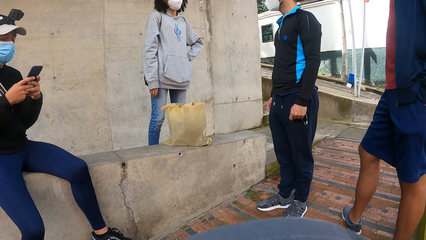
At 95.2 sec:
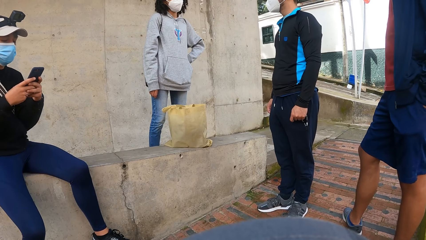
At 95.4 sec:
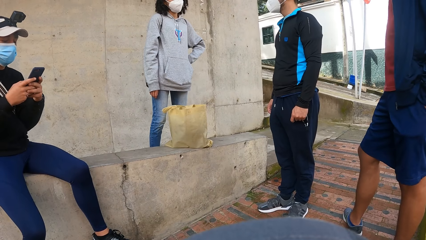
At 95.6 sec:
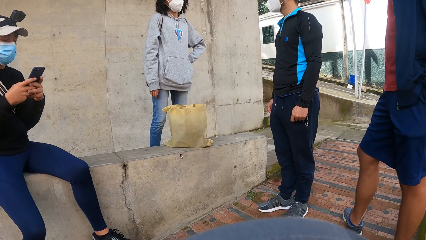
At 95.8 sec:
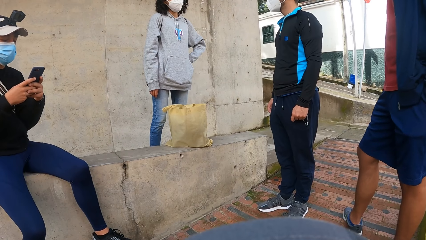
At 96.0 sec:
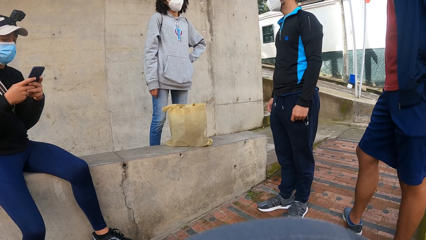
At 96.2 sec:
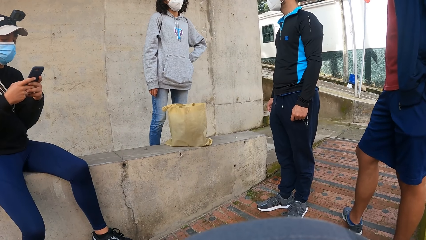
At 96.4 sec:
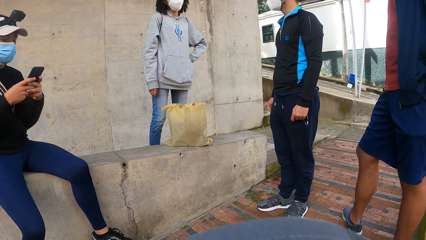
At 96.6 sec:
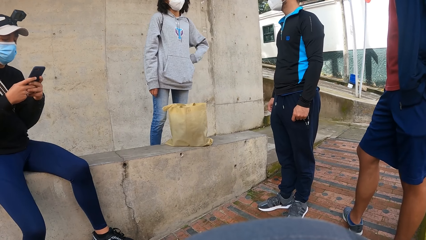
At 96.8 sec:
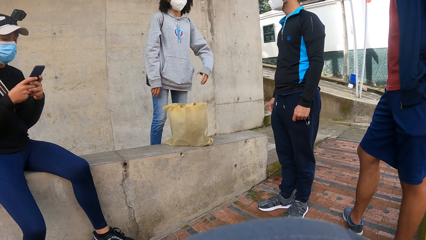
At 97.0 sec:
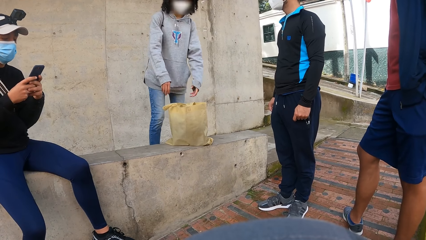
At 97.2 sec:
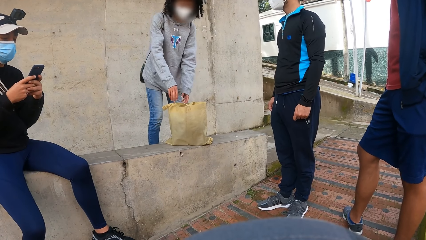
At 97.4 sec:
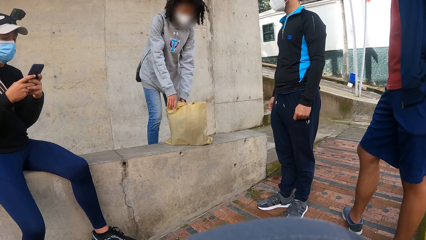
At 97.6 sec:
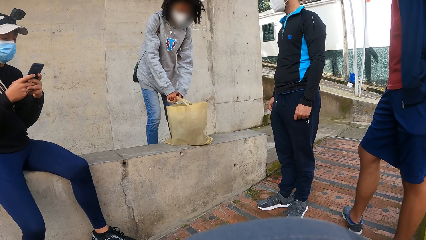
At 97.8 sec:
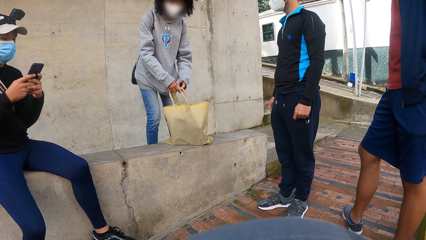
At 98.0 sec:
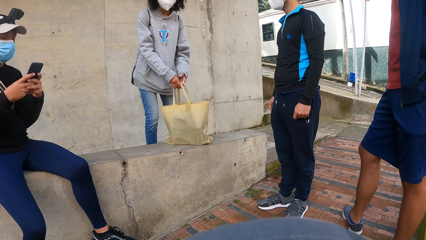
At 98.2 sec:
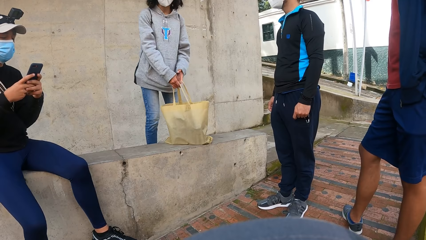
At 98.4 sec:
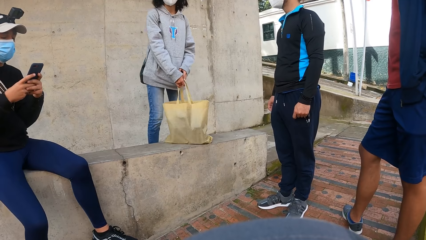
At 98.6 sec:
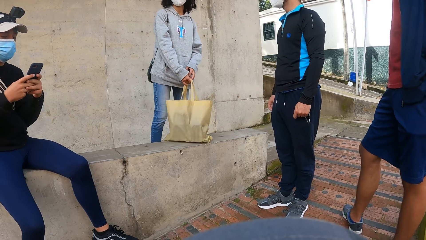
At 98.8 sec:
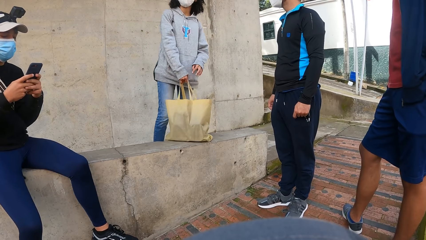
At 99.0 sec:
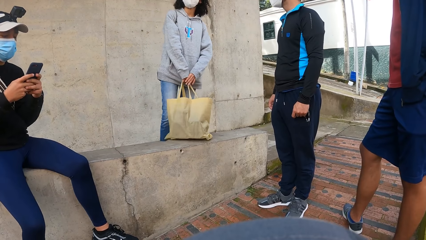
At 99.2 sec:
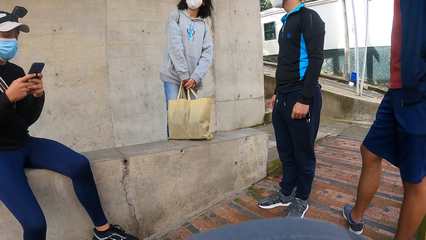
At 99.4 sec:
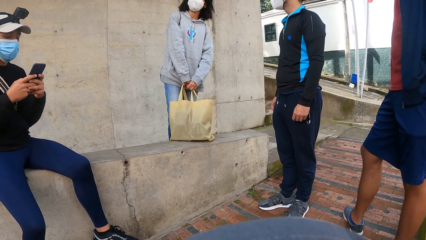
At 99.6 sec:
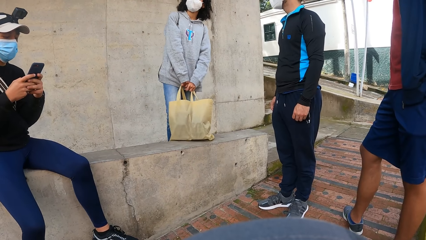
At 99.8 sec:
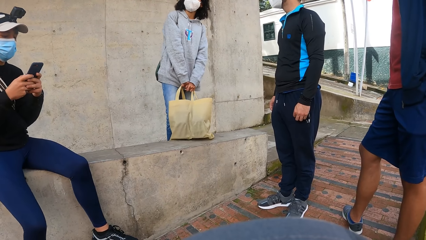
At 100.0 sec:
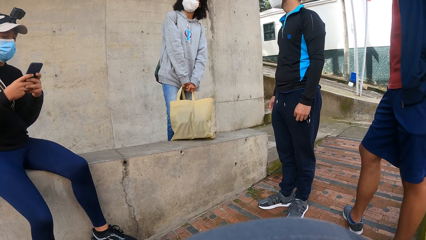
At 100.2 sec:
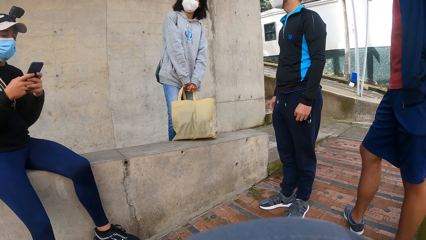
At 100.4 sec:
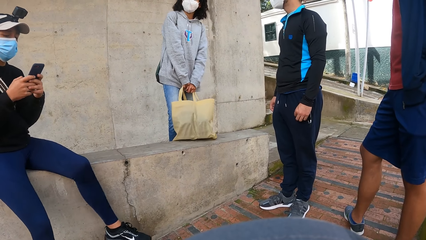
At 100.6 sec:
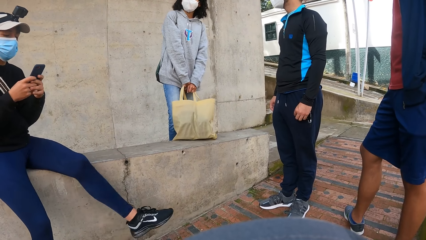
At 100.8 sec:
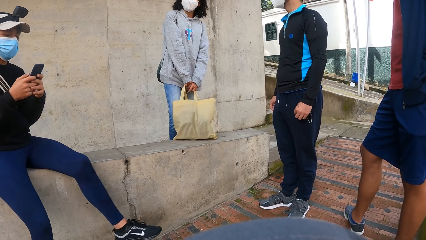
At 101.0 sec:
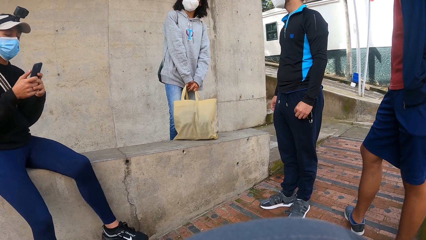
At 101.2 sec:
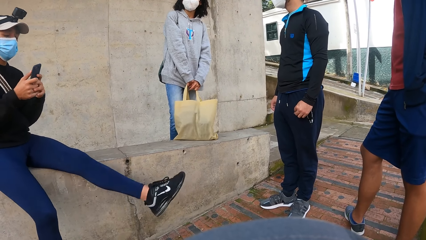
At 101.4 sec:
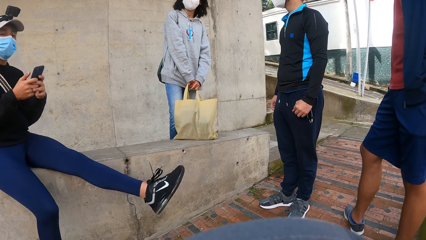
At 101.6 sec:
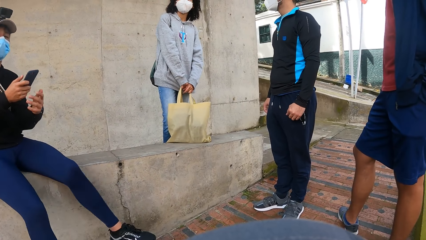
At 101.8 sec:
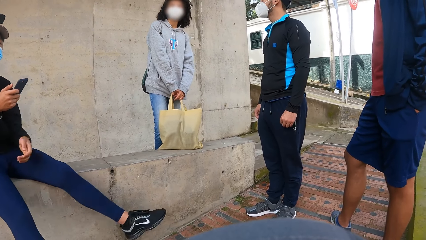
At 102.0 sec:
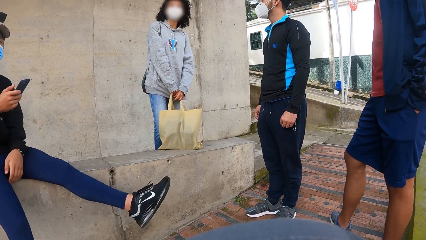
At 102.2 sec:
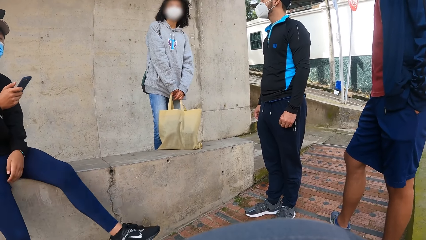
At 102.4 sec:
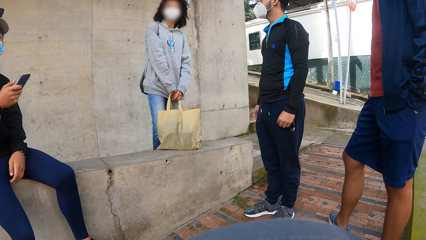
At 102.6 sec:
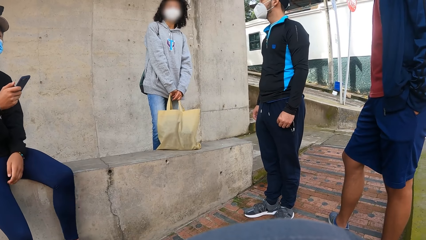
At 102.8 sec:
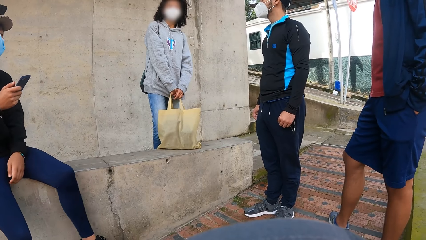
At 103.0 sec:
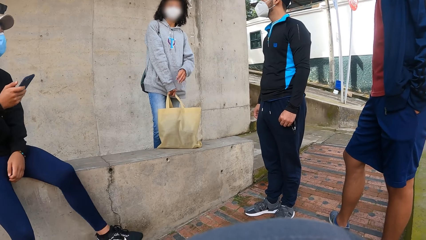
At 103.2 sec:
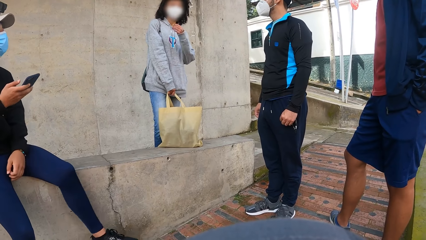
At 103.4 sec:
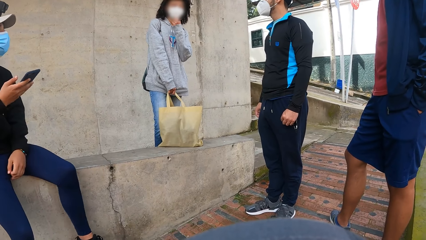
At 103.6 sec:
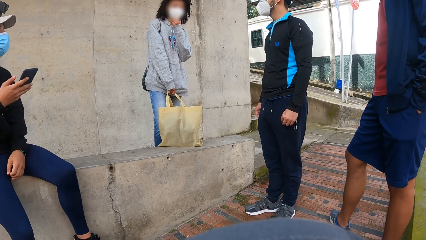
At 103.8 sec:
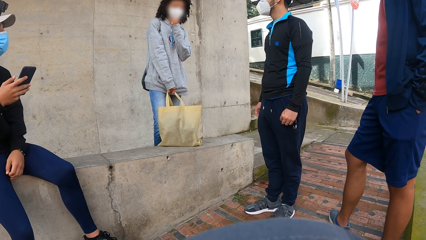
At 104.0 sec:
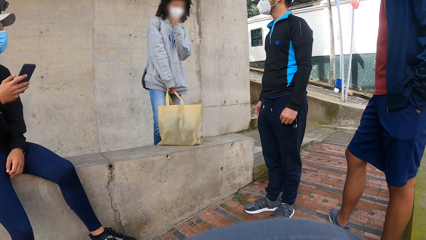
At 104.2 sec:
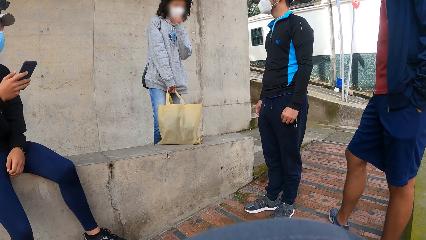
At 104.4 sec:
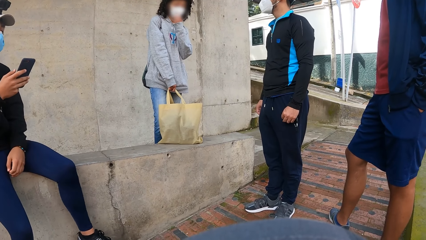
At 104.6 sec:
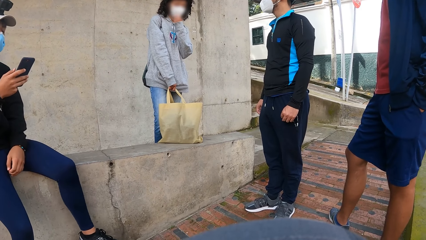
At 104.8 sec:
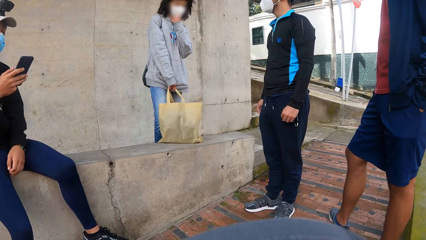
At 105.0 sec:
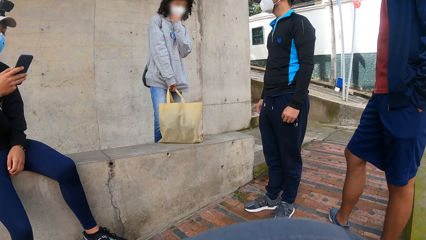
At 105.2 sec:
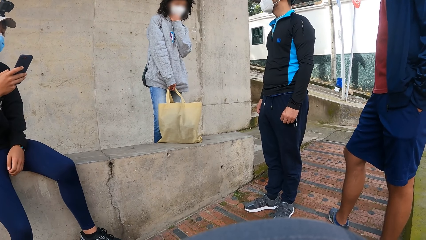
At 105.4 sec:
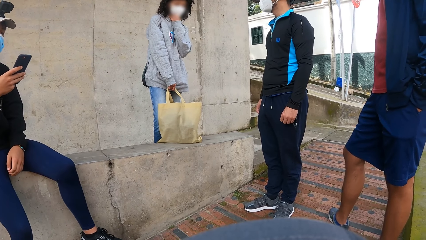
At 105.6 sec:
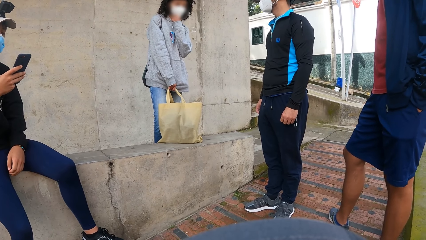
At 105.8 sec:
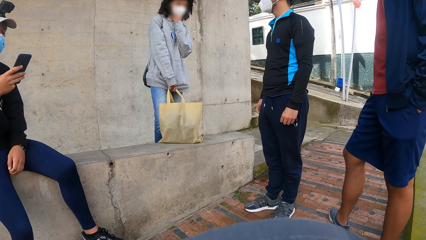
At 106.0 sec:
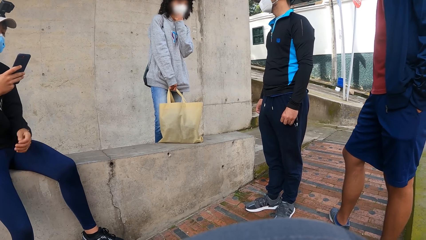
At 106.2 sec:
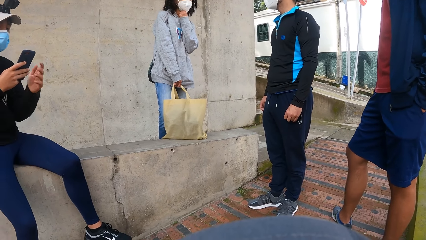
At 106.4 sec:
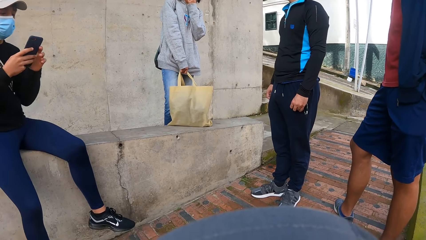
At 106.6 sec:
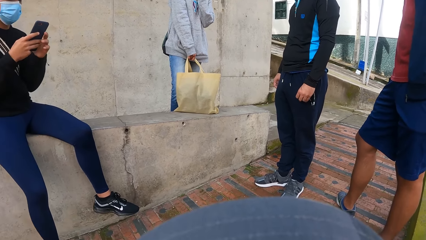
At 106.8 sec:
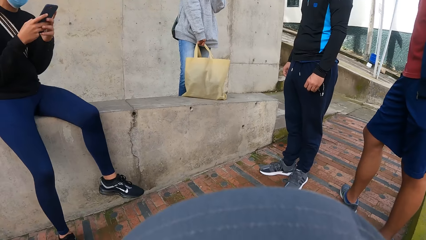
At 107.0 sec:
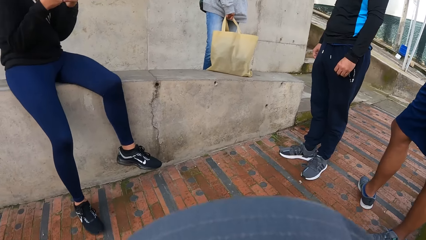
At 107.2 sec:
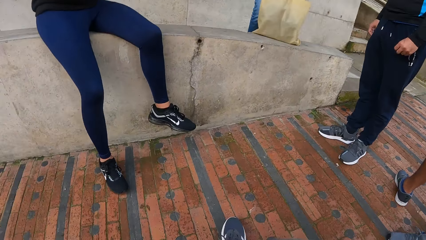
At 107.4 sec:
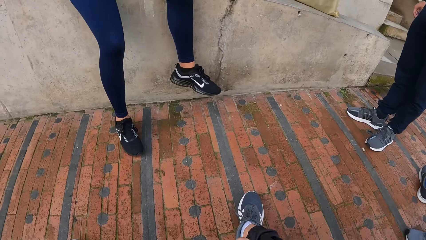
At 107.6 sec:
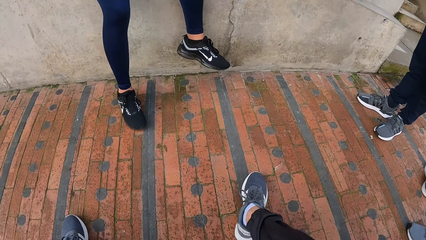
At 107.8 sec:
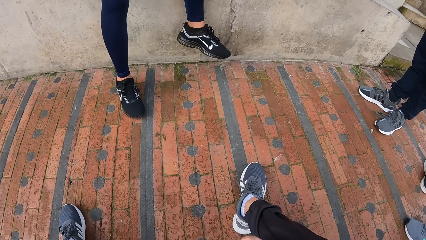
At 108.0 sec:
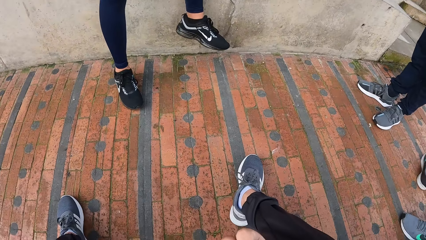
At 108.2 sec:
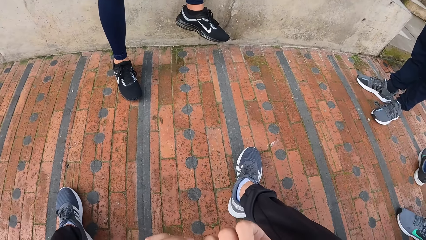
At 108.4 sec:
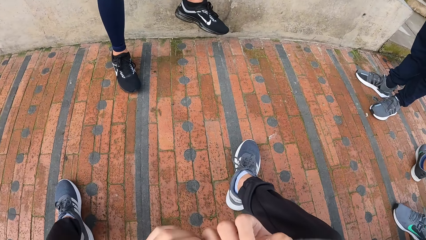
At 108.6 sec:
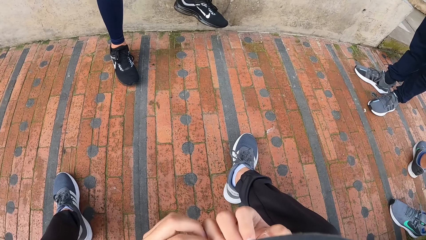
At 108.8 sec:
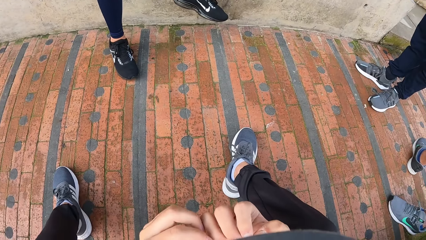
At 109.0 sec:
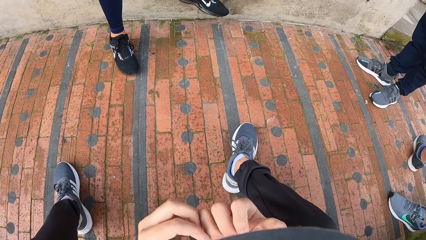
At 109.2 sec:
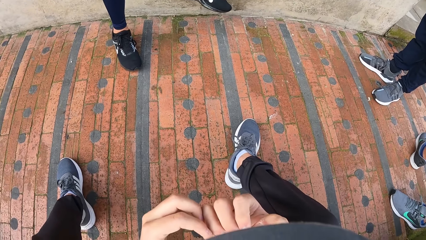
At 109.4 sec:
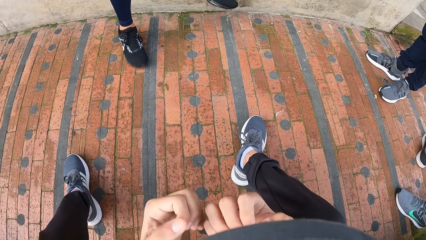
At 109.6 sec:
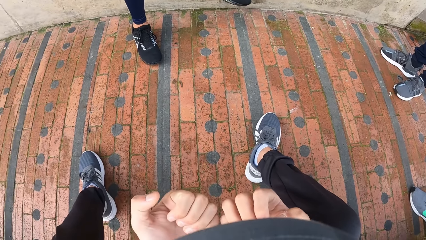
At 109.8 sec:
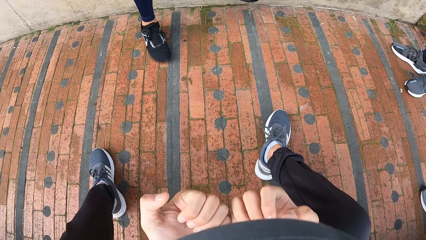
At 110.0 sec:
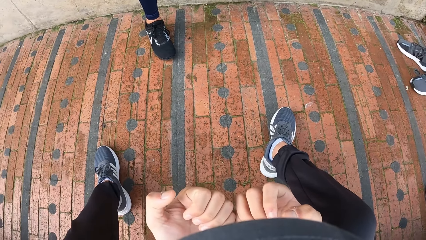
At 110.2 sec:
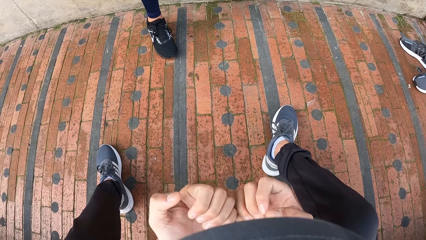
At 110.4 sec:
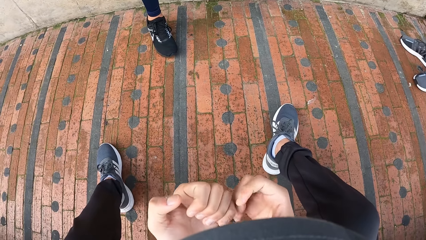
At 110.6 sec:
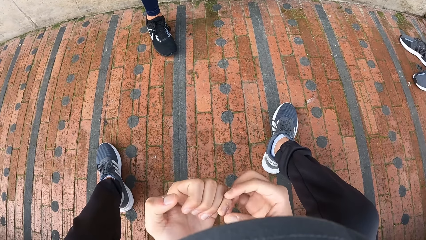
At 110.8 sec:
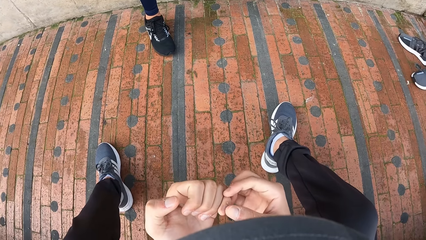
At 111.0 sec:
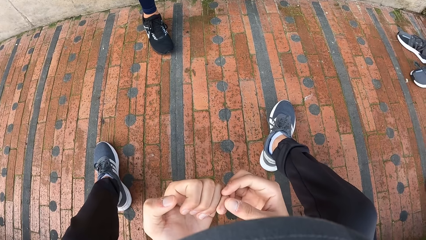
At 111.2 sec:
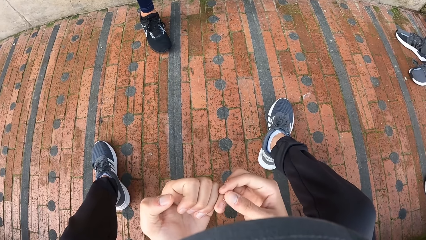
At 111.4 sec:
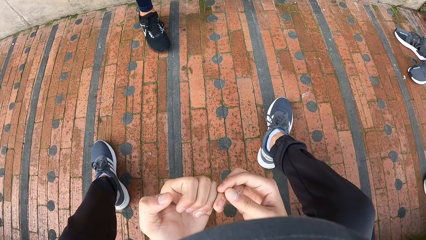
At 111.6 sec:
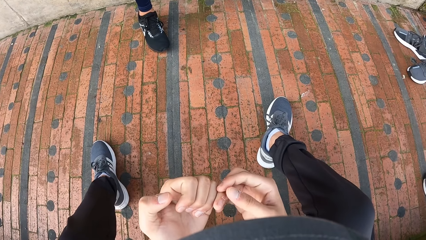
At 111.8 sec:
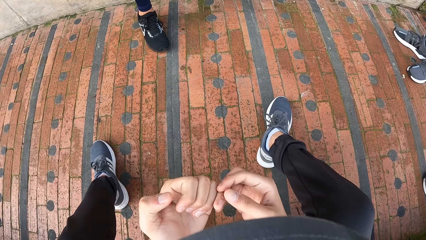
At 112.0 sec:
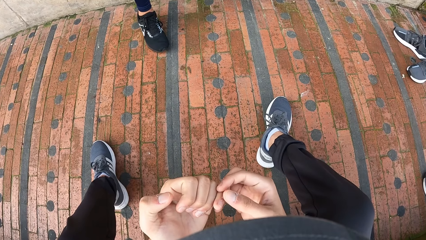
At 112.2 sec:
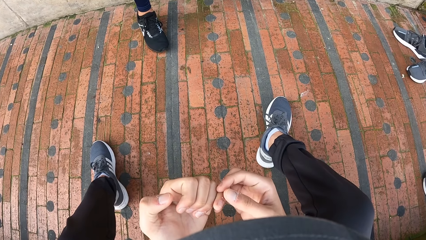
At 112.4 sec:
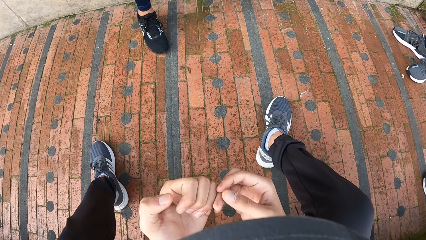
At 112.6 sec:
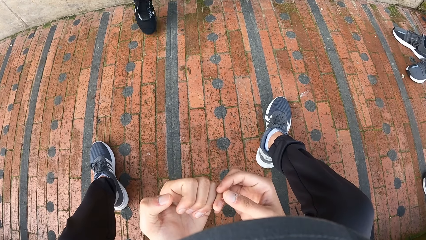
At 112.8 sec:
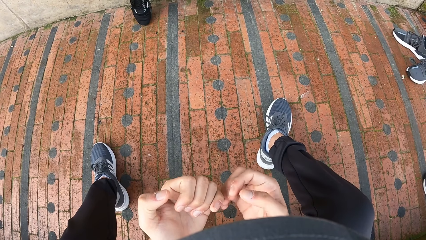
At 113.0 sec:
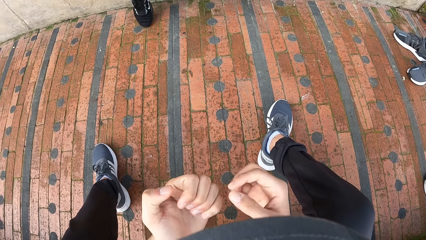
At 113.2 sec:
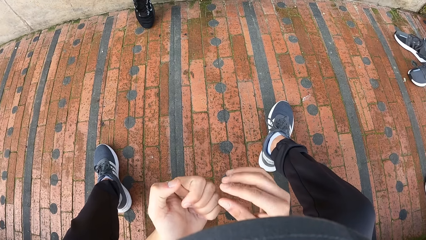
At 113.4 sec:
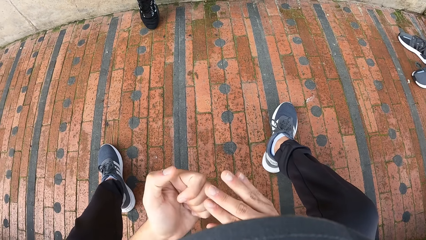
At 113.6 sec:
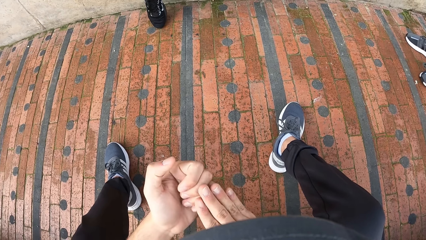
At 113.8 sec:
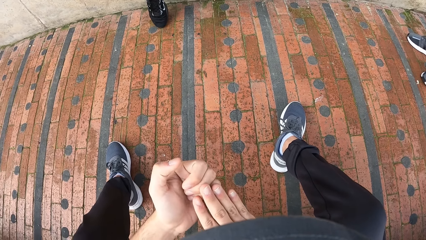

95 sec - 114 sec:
The man holds the waist. The camera wearer looks at the man. The man holds a bag with his hands. Another man moves the leg. The first man adjusts his nose mask with his left hand. The camera wearer looks at the legs. He touches his hands and looks at the fingers.
